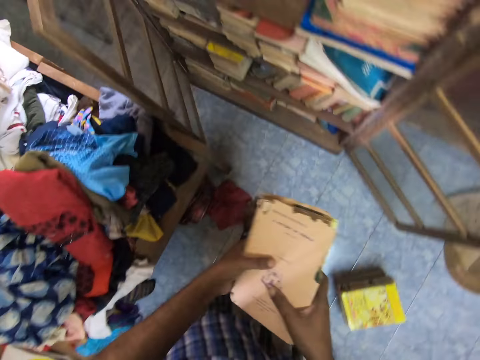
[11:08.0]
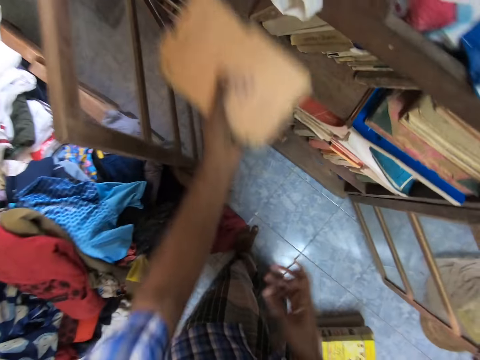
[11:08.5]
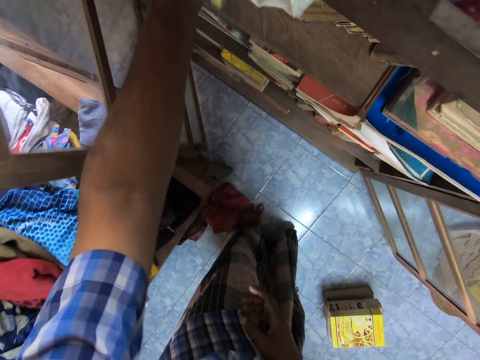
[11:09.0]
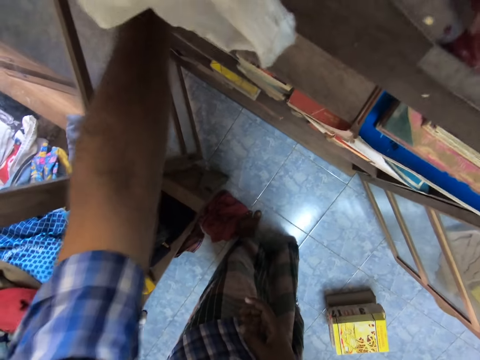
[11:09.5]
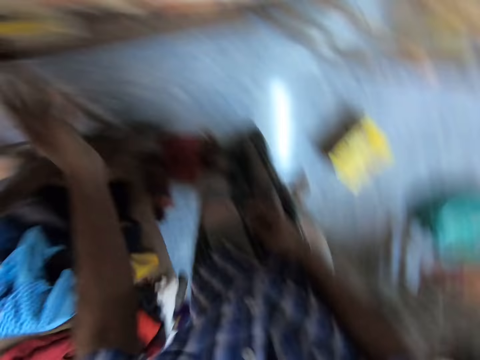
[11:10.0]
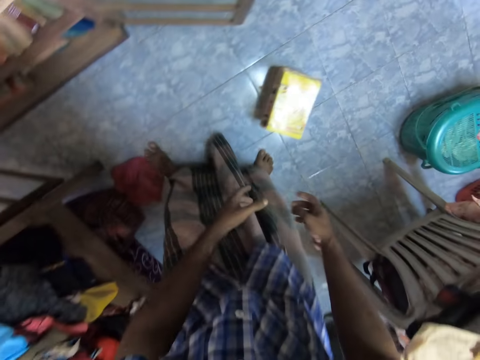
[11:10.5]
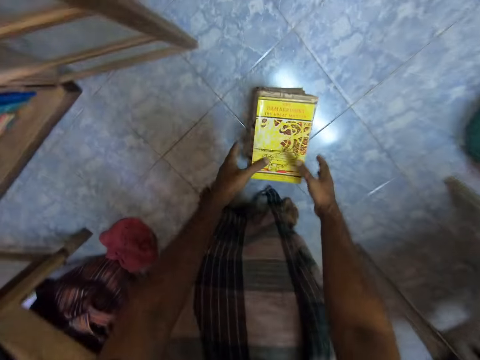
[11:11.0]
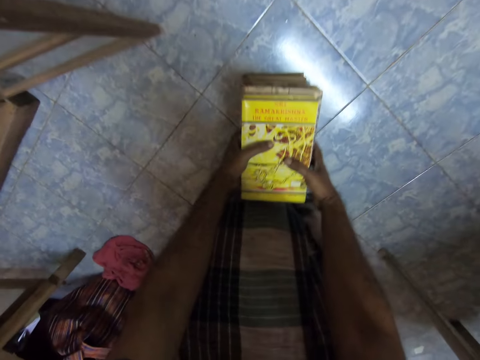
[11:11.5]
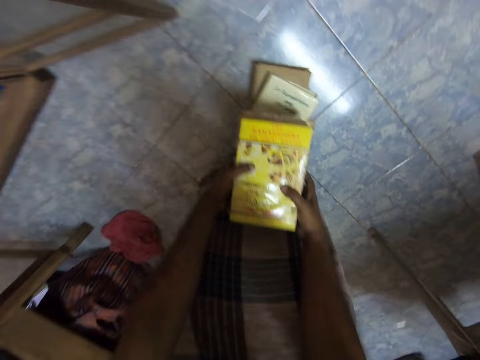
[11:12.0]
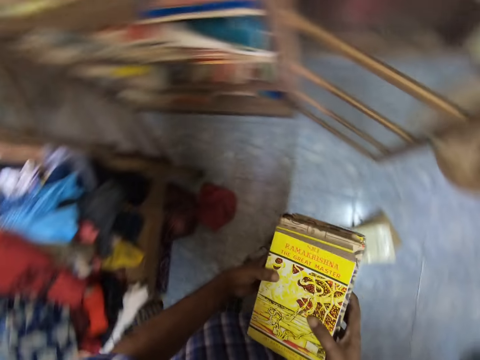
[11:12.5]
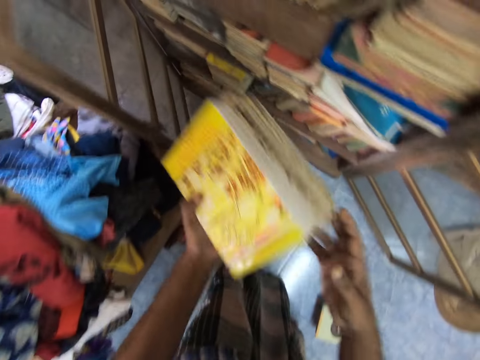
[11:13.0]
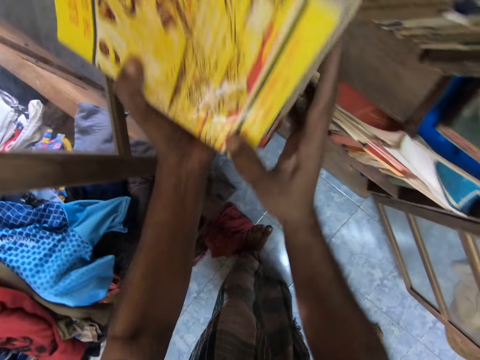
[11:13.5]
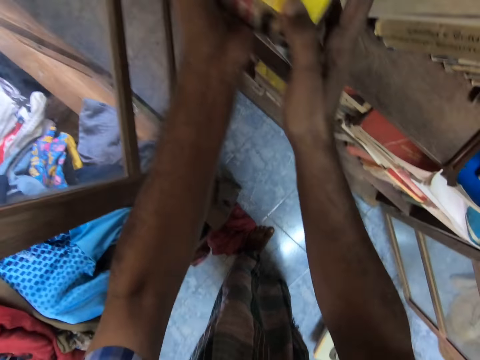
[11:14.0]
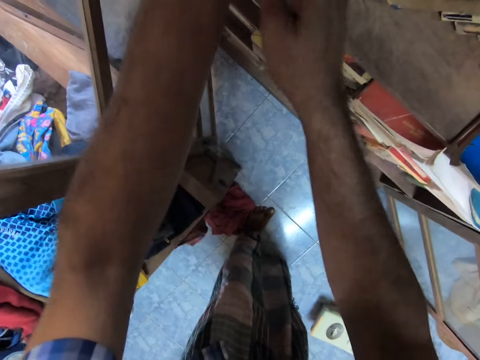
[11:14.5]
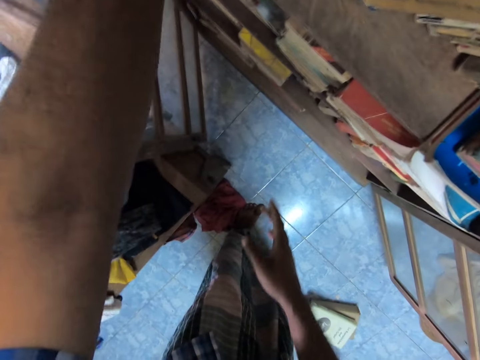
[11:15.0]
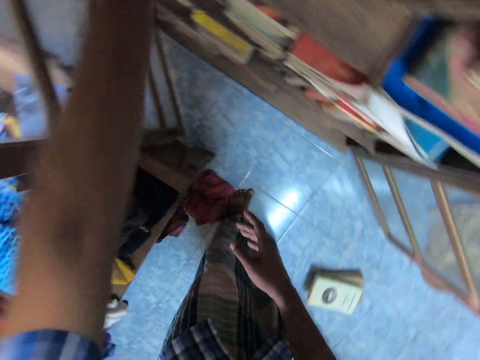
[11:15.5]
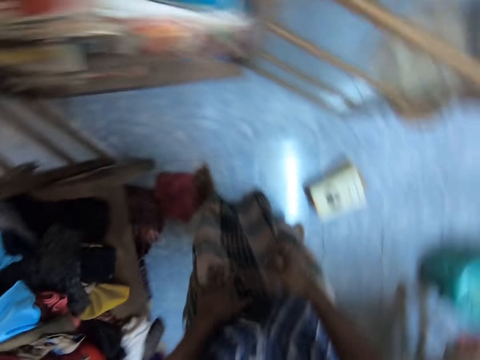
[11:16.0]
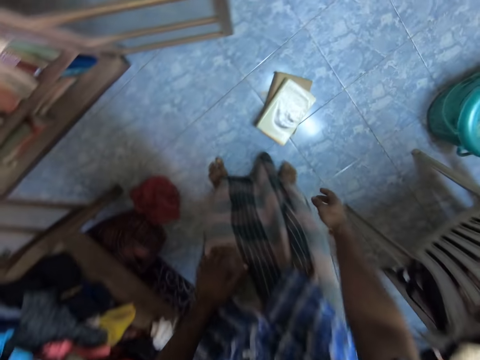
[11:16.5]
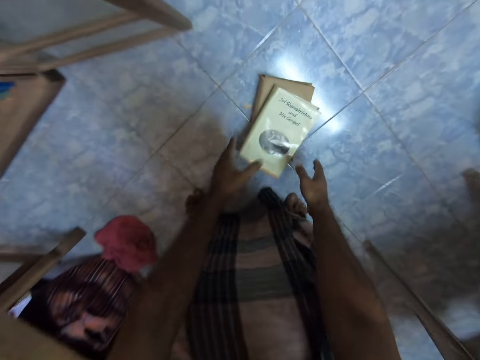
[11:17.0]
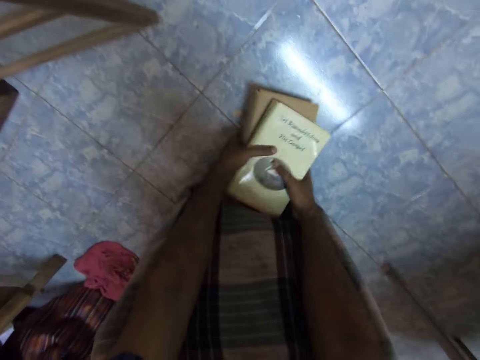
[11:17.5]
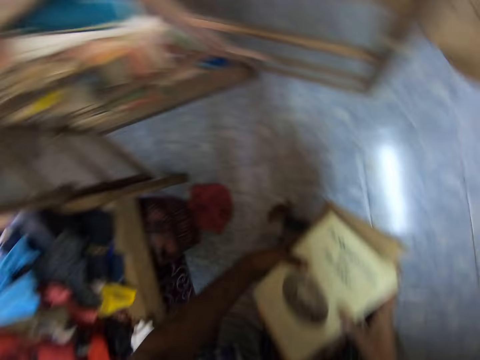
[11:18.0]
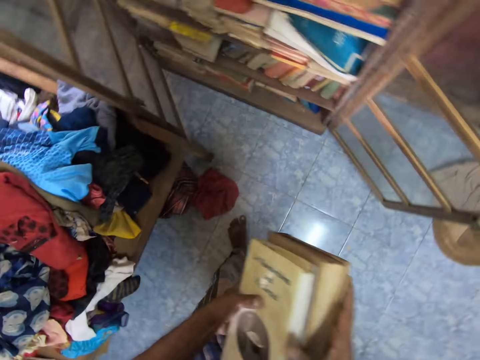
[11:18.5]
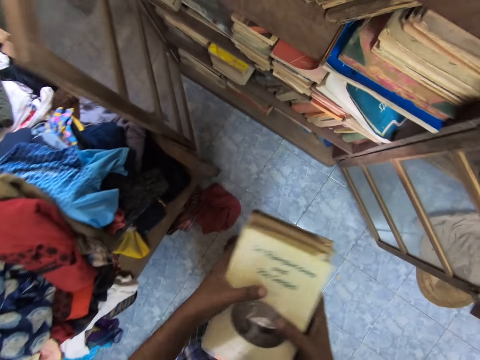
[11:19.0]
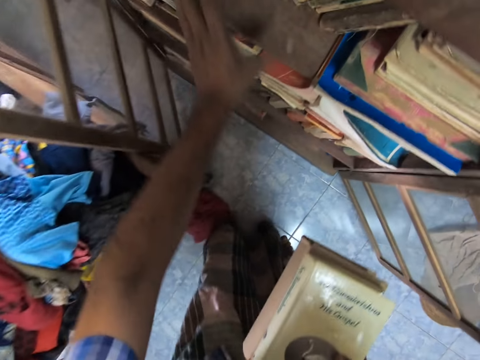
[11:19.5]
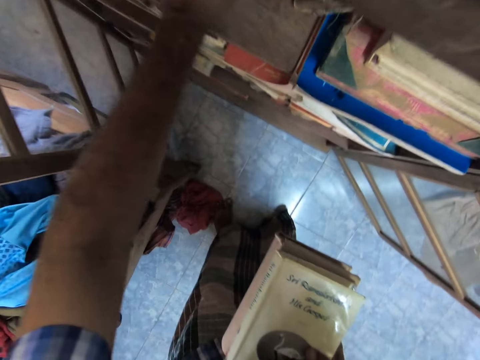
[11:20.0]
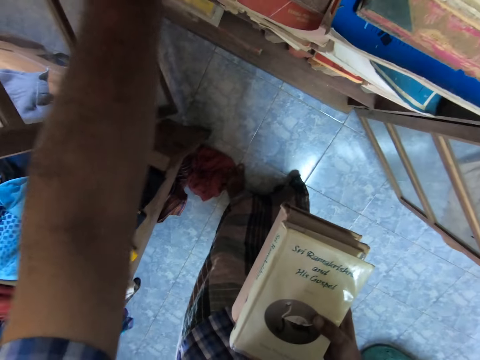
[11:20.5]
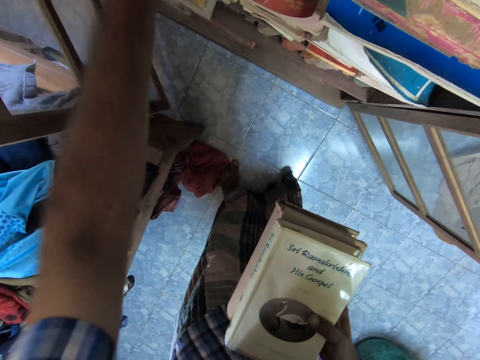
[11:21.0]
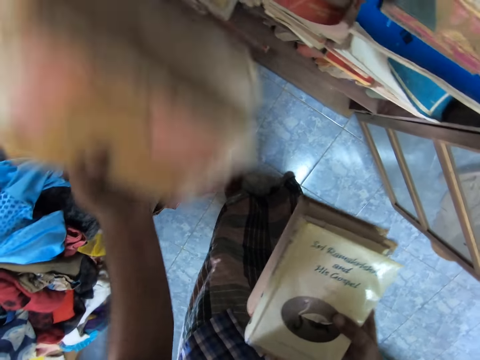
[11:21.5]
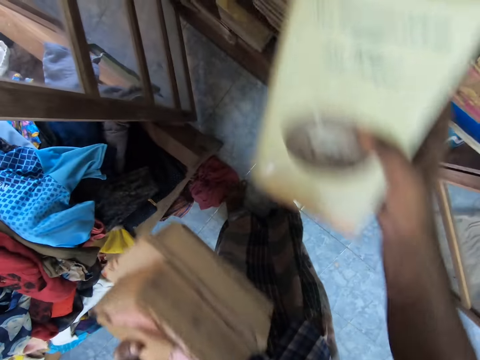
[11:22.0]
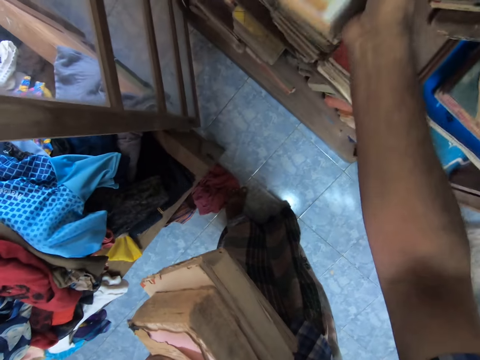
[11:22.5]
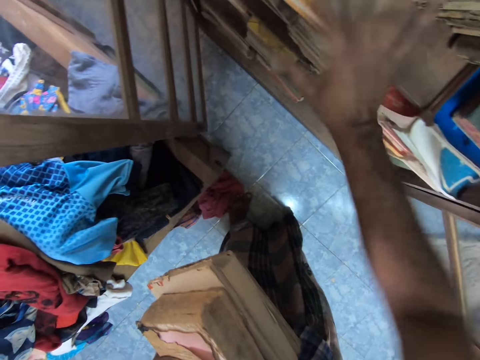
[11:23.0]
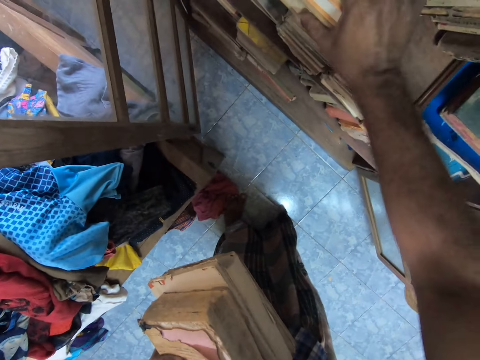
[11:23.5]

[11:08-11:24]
The camera wearer holds the book with both hands. They place the book in the shelf. They pick the books. They place the book in the shelf. They pick the books. They pick the books again. They place the books in the shelf.

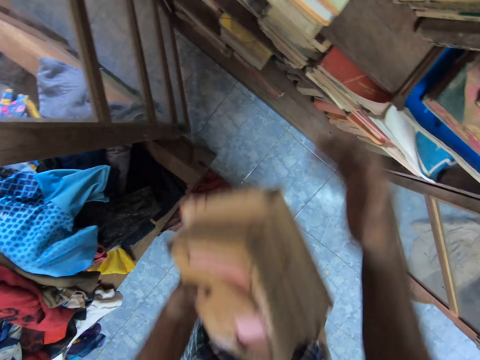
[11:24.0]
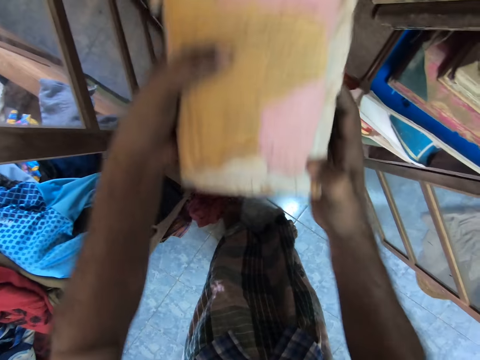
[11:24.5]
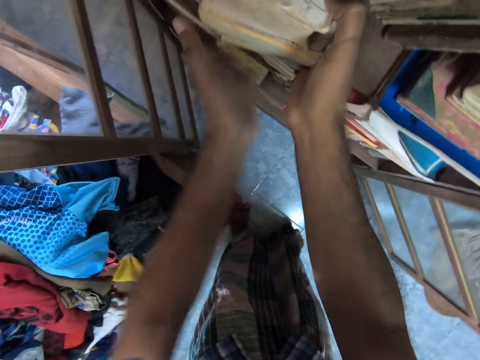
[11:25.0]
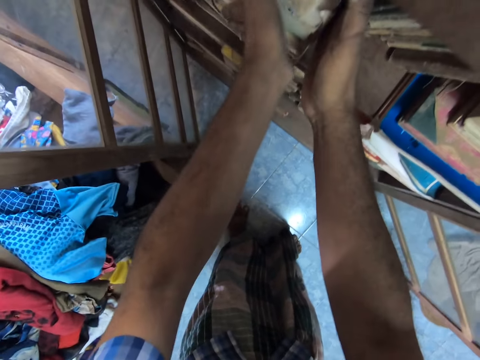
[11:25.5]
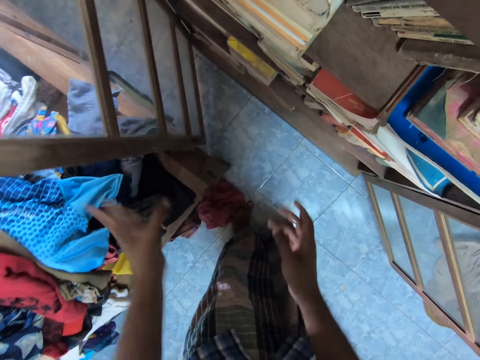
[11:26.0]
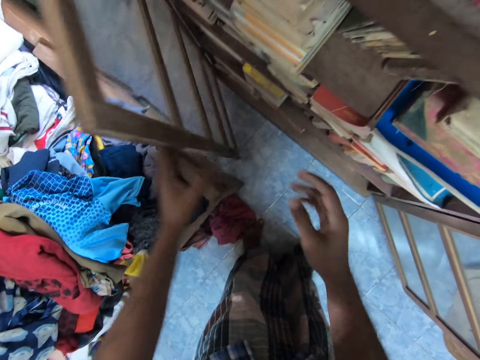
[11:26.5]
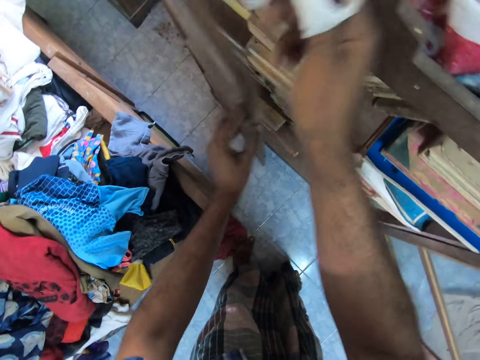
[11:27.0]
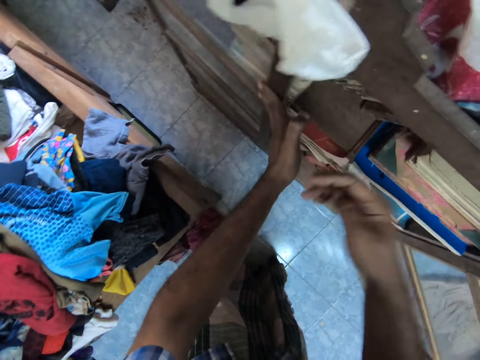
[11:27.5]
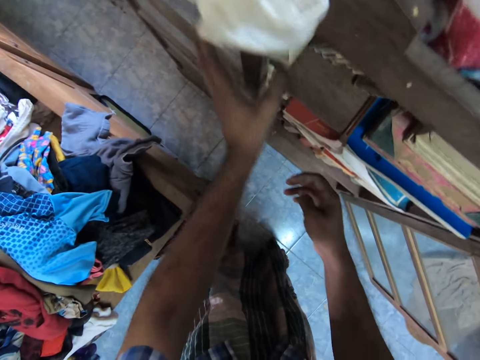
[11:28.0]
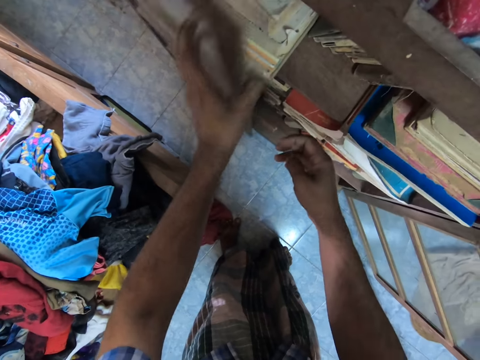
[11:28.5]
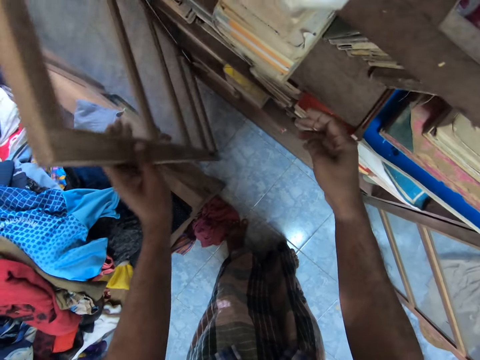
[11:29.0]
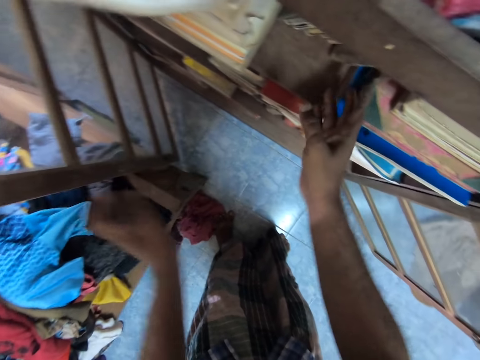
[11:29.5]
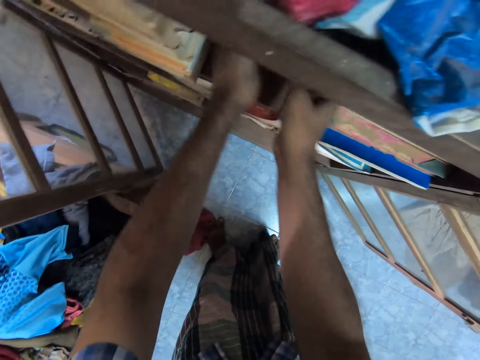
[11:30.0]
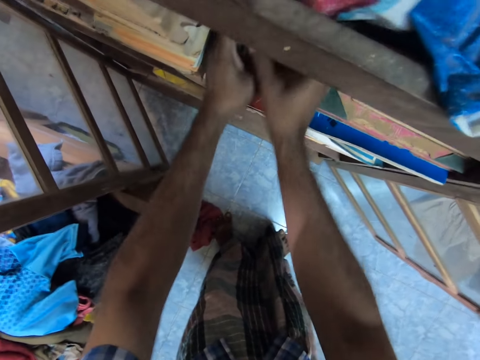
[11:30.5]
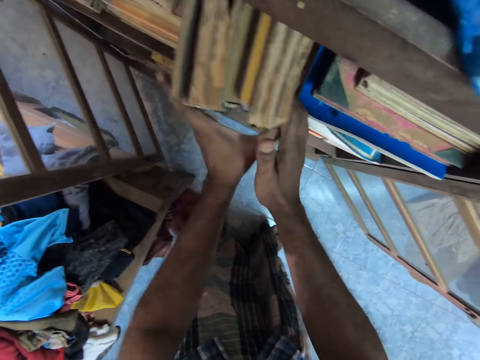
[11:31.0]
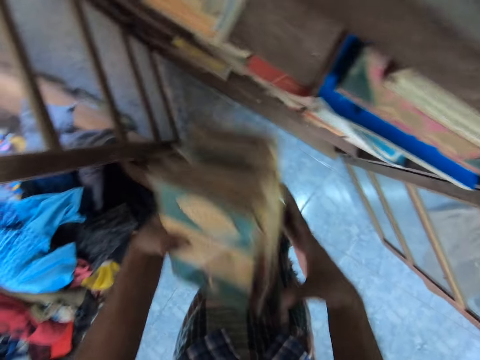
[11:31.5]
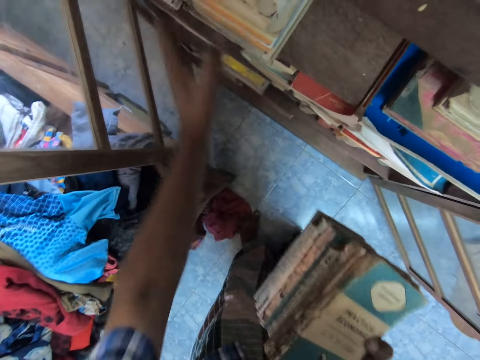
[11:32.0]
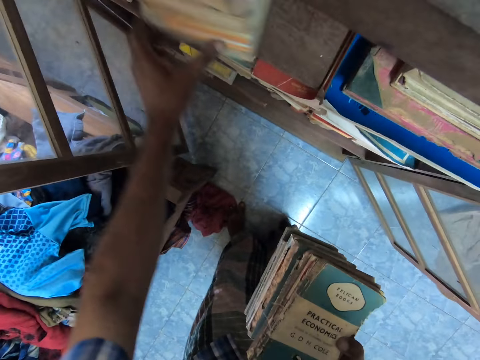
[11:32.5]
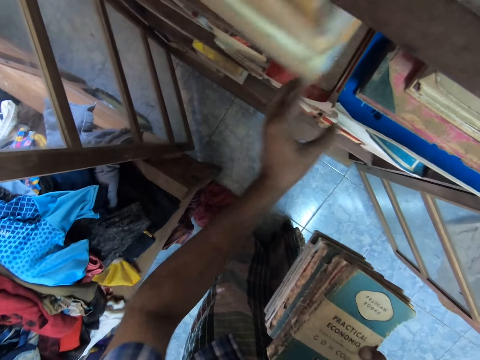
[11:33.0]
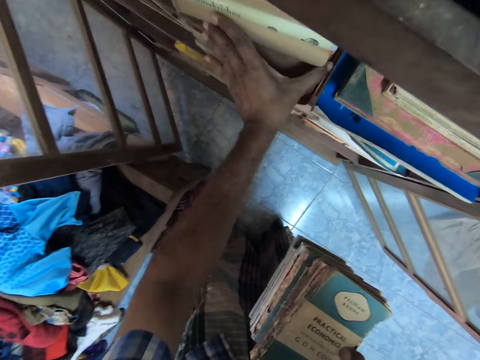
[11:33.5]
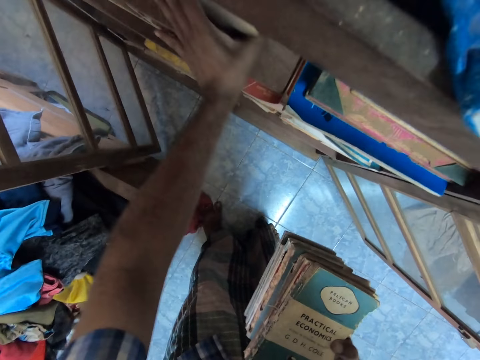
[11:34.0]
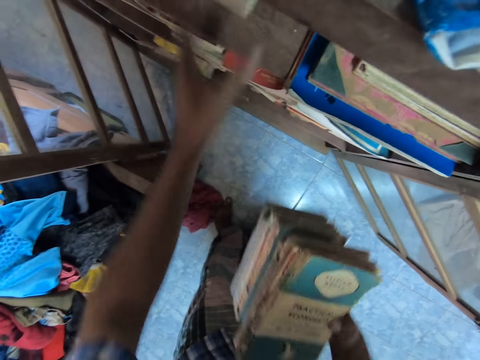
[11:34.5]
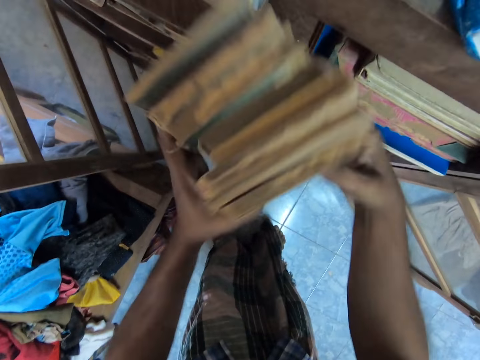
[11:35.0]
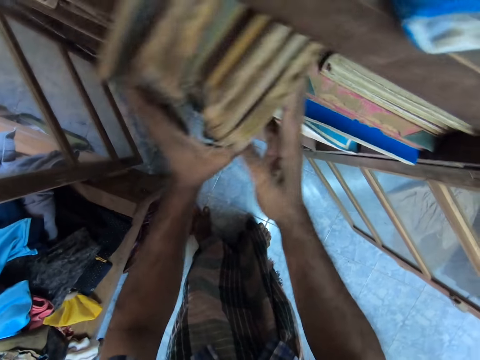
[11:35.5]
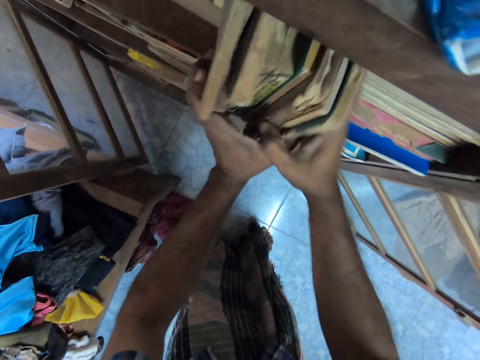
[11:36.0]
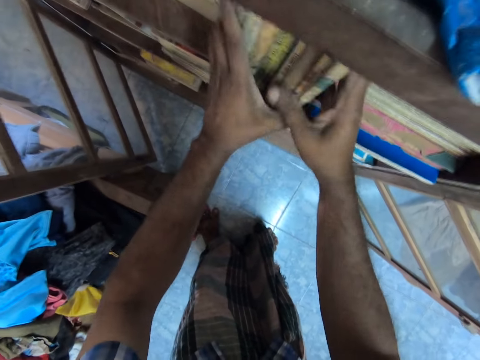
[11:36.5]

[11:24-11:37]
The camera wearer holds the books with both hands and puts the books on the shelf. They adjust the shelf door and close the book shelf door. They adjust the paper and touch the paper. They open the book shelf door. They take the books. They adjust the books and push the books. They hold the books with both hands. They place the books in the shelf.
